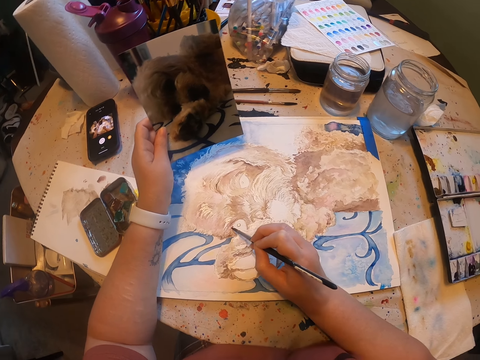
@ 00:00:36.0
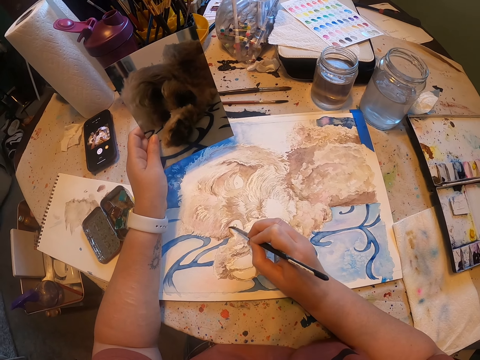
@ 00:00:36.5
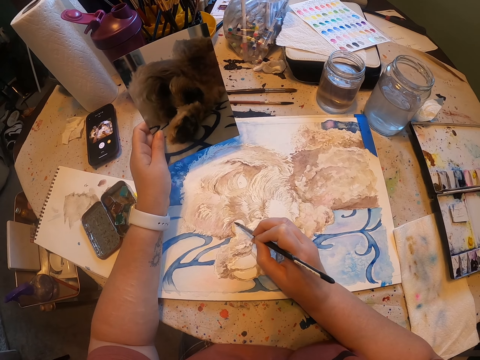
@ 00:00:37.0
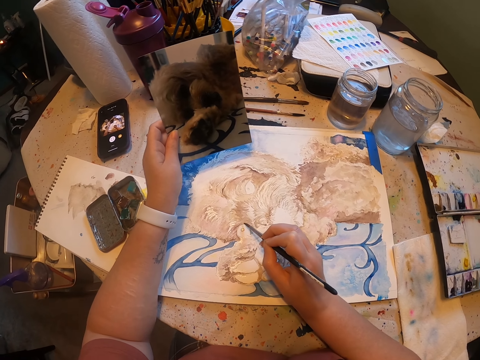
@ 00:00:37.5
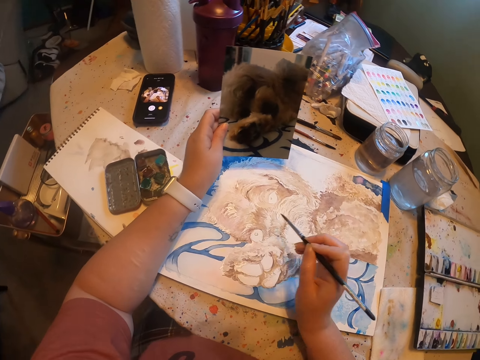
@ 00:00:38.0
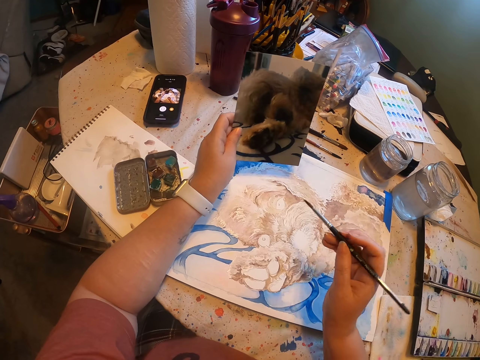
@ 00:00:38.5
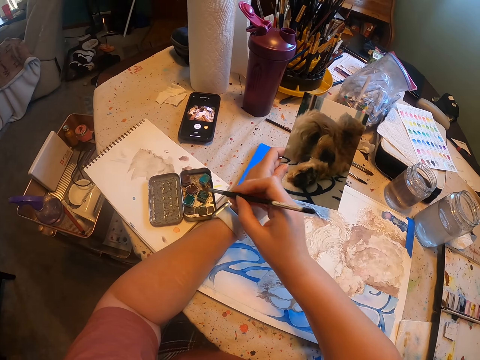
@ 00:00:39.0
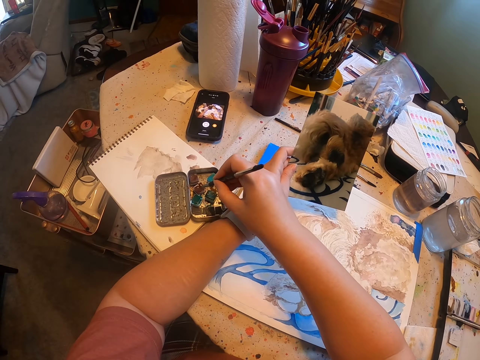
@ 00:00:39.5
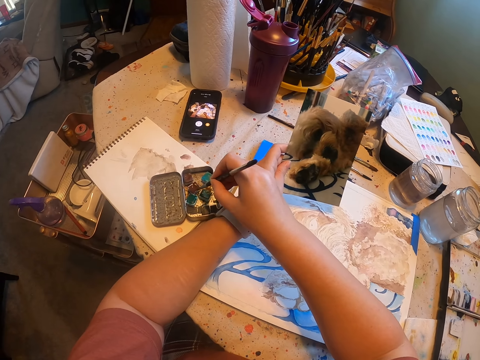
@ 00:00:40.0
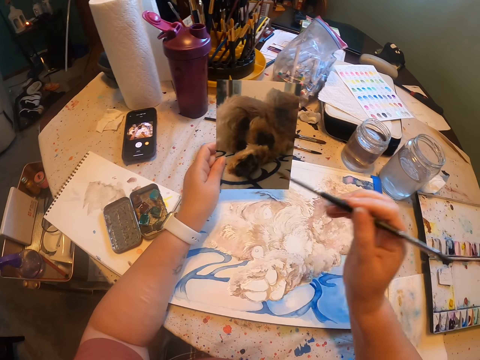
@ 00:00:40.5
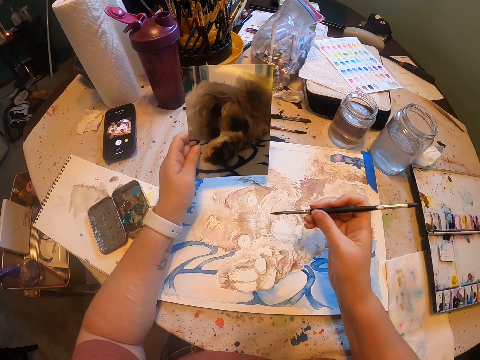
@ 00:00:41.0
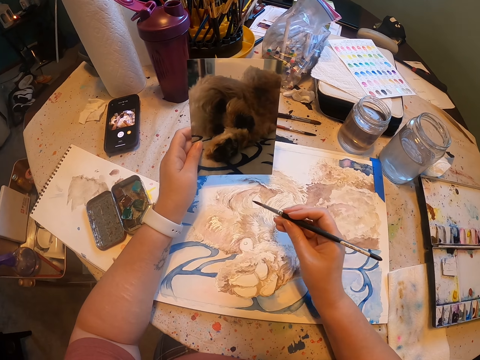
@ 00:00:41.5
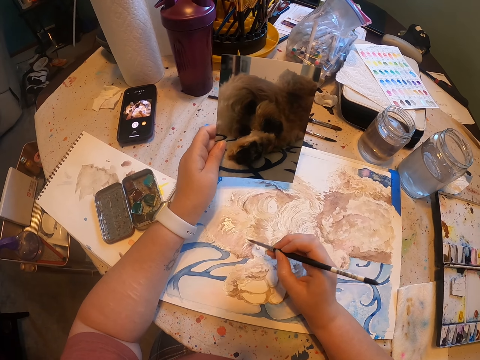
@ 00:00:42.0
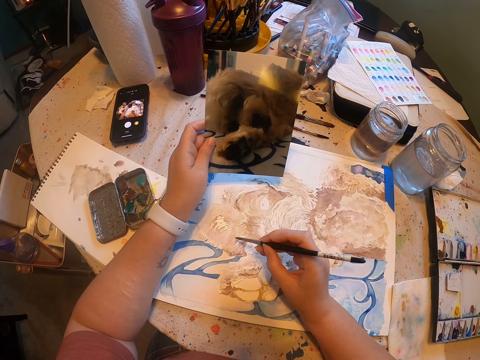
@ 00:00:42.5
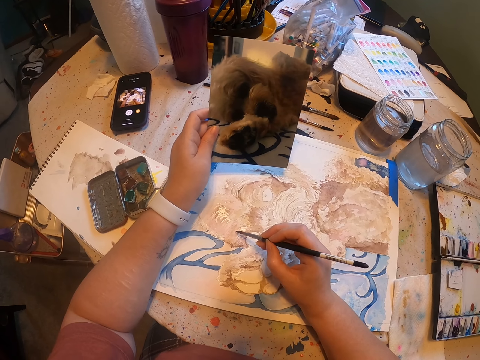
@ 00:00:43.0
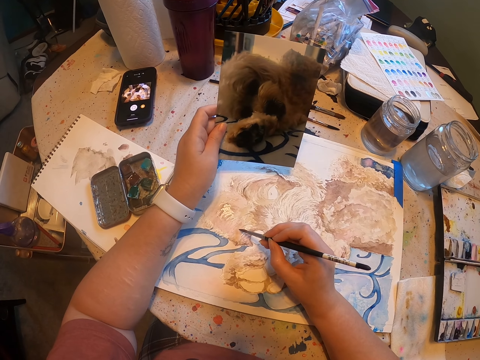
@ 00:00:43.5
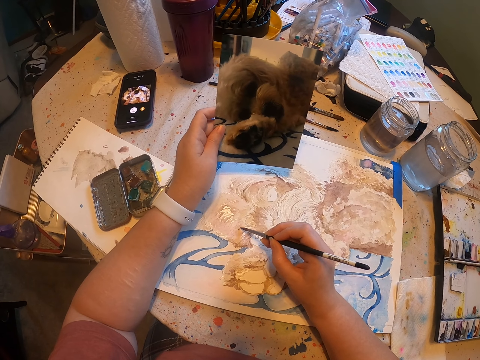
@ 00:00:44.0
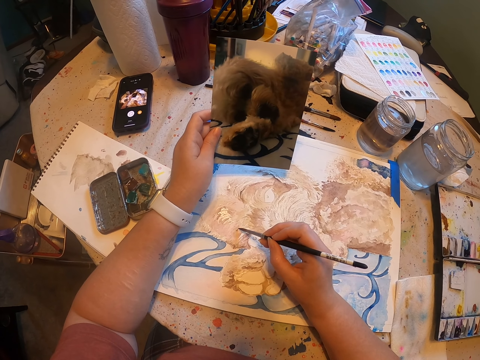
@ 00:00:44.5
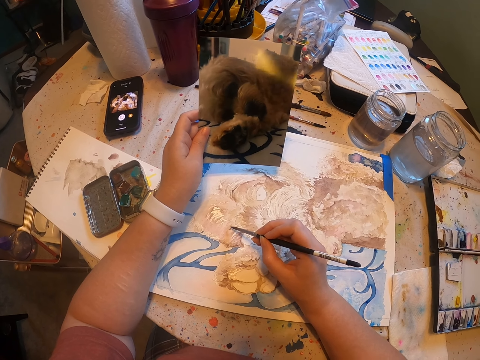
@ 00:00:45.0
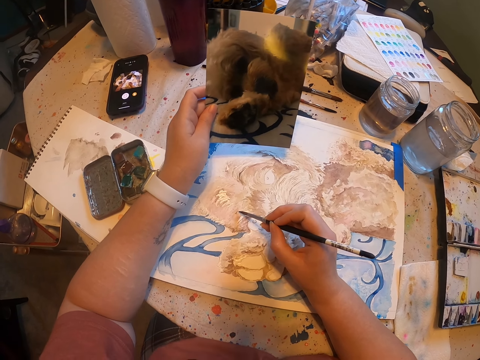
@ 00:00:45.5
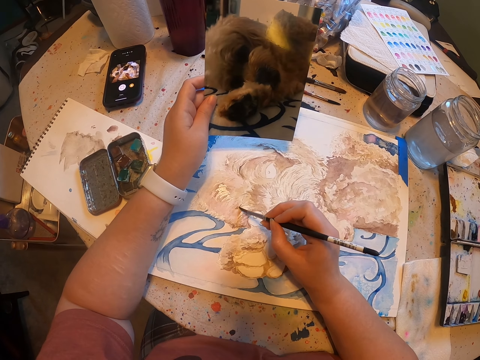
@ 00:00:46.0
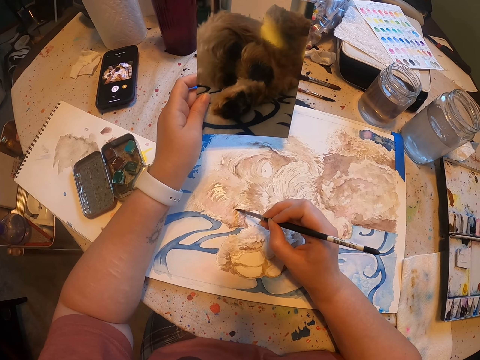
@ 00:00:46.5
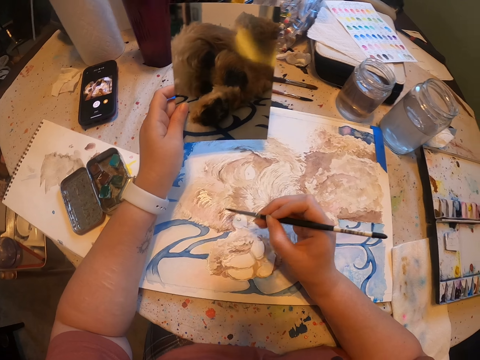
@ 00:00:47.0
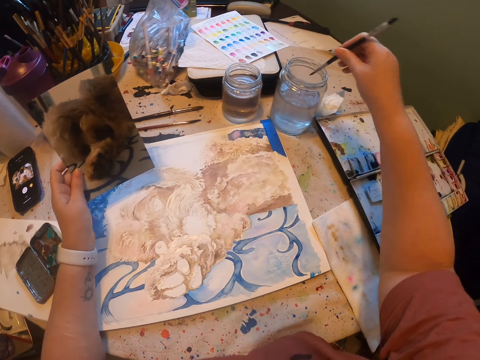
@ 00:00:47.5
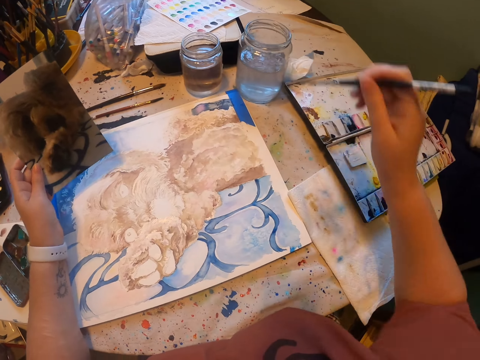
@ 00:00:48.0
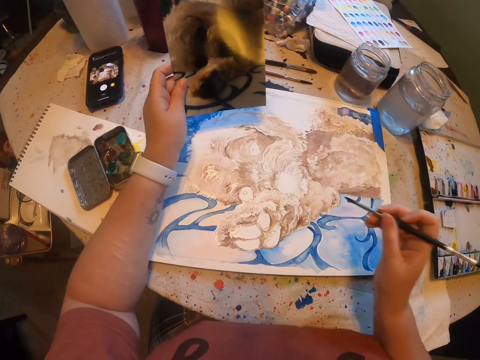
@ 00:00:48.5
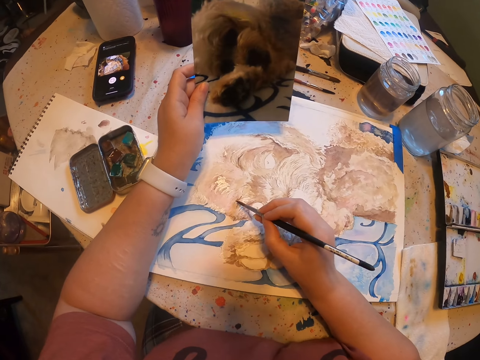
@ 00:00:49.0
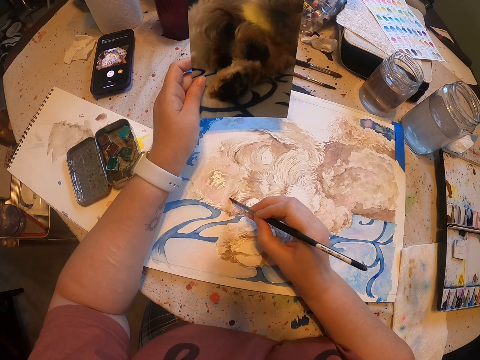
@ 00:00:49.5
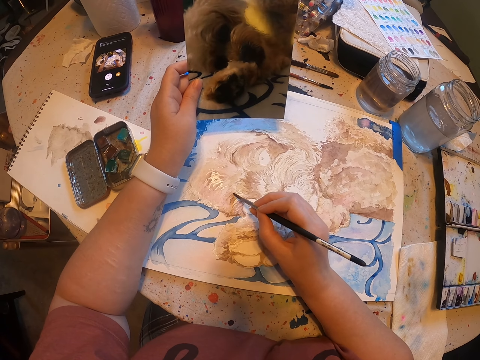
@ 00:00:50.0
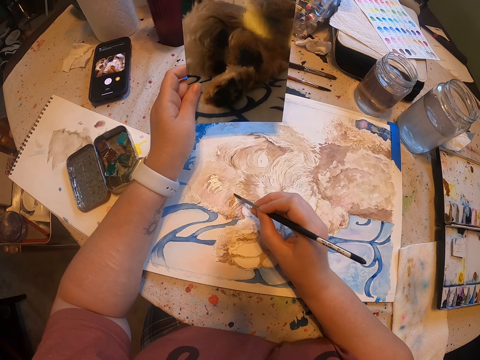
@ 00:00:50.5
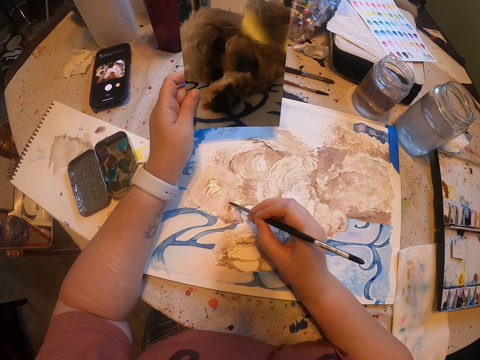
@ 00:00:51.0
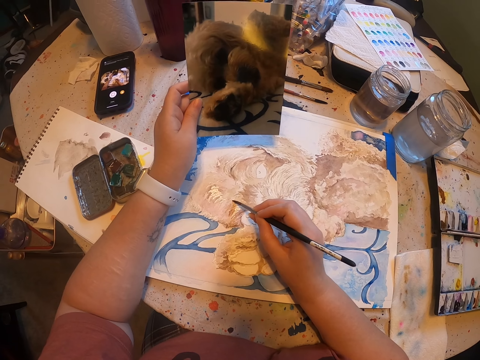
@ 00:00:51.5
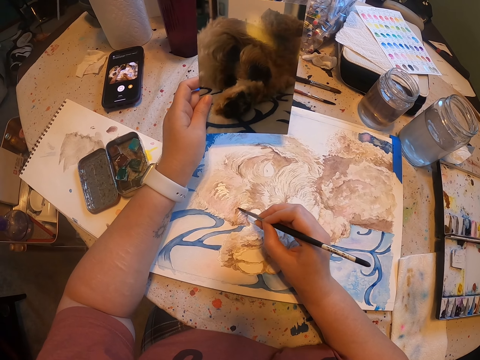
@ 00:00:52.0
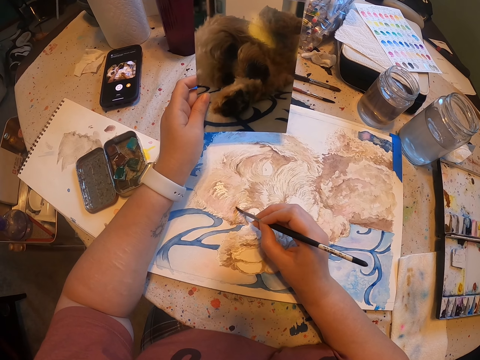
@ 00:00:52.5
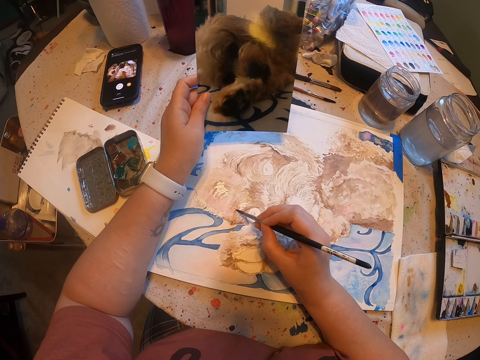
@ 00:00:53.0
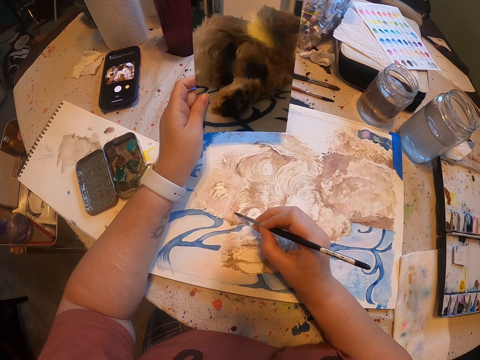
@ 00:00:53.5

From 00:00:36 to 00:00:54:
The camera wearer dips the paint brush in the water colour. They paint on the photo on the table. They dip the paint brush in water. They clean up the paint brush on a serviette. They paint on the photo on the table.

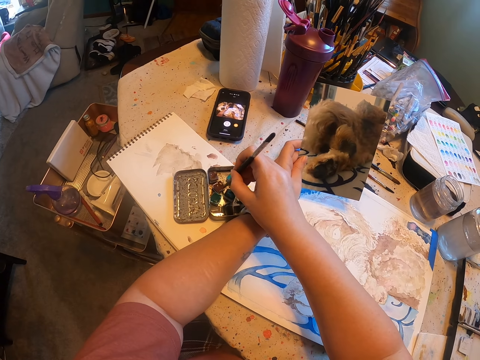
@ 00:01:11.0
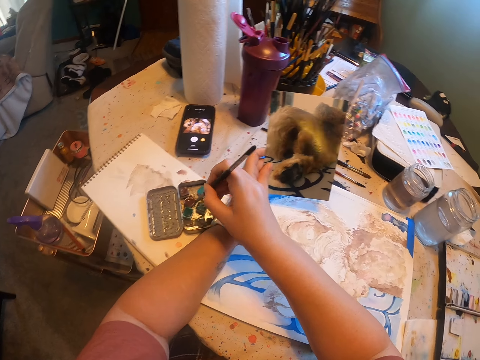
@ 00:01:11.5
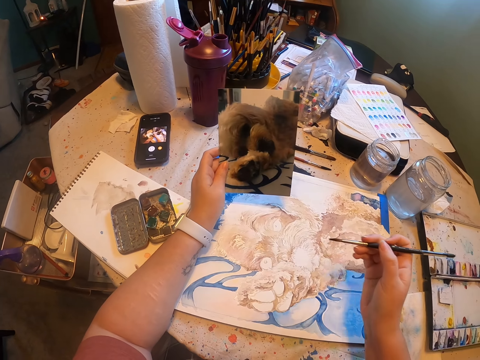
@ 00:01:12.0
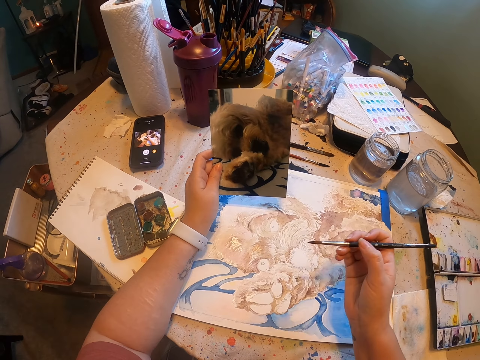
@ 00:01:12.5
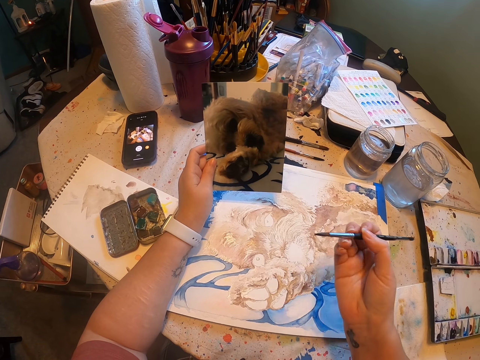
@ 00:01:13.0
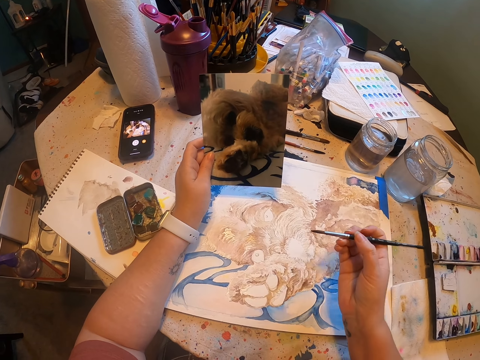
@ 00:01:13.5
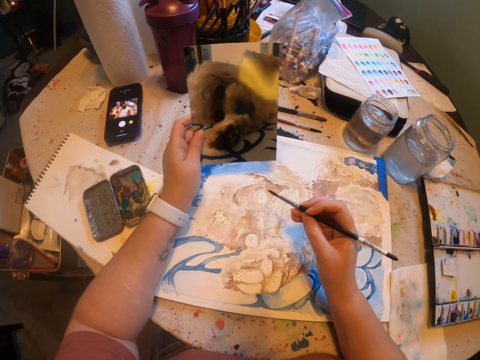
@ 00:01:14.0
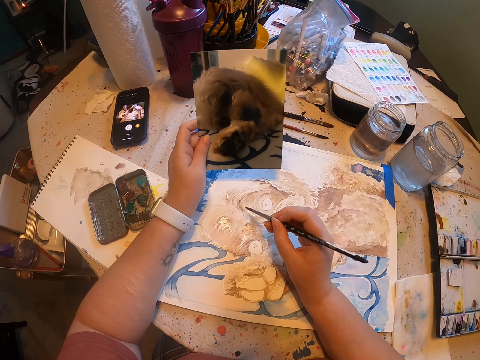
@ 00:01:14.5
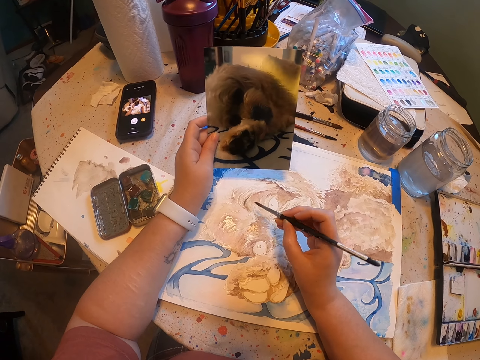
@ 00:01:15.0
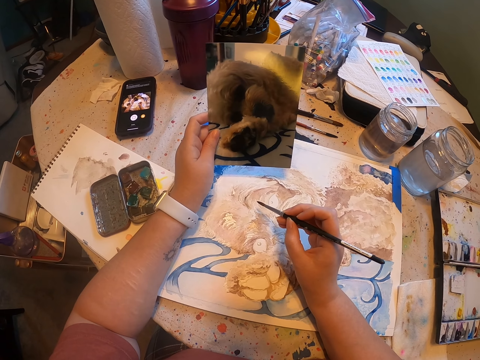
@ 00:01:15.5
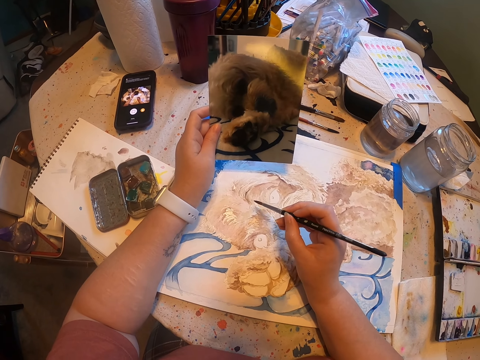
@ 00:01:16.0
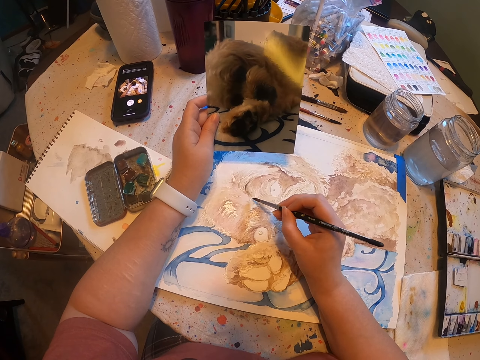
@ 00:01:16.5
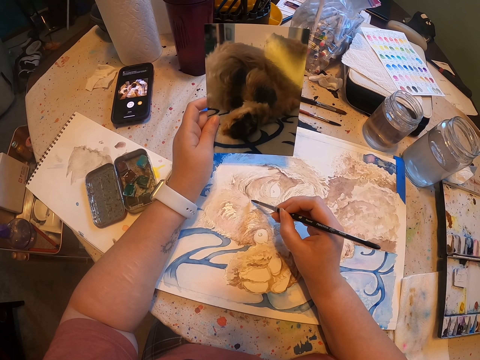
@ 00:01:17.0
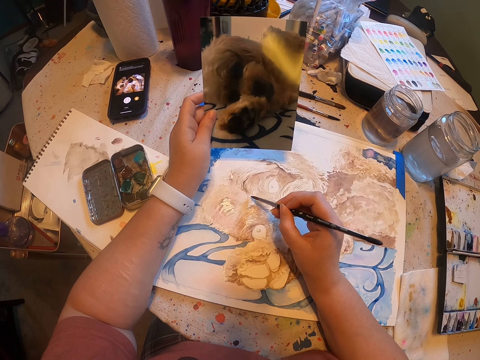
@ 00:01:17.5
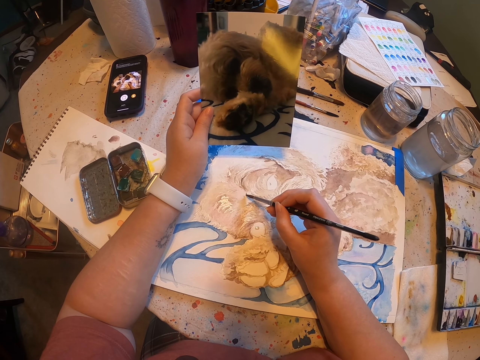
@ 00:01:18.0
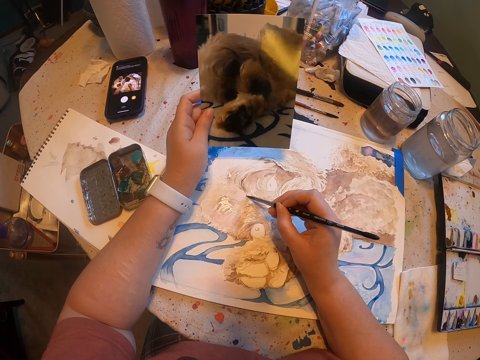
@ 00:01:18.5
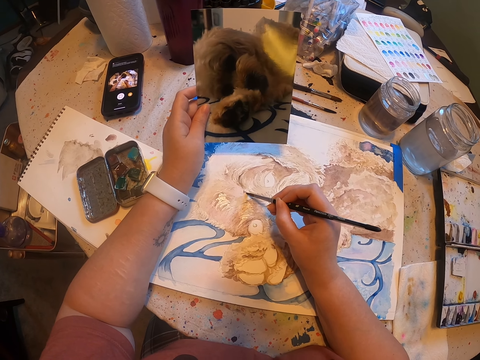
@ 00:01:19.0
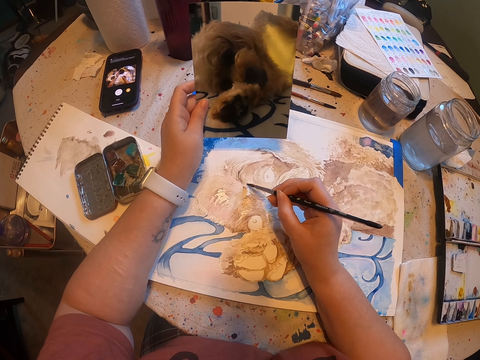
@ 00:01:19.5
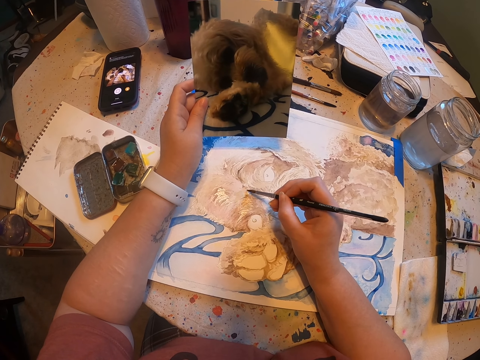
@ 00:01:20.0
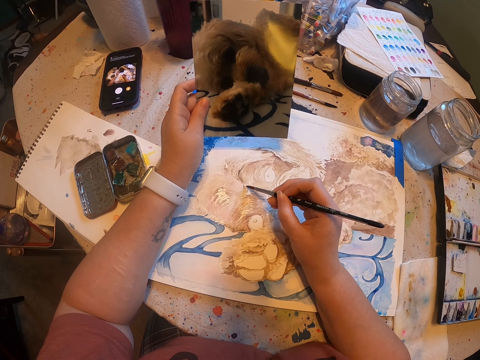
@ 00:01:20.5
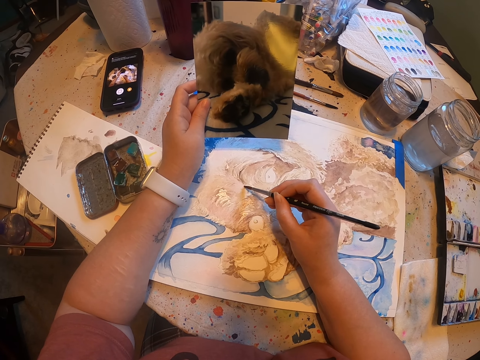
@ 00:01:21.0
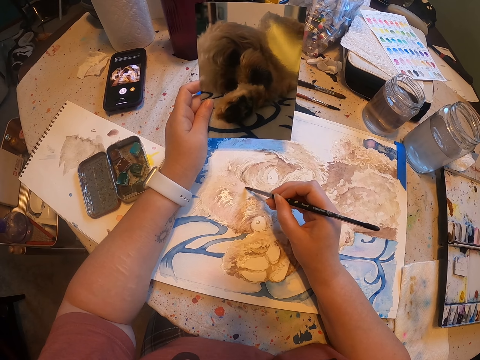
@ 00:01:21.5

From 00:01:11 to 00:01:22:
The camera wearer scoops color from the box. They paint on the photo on the table.
